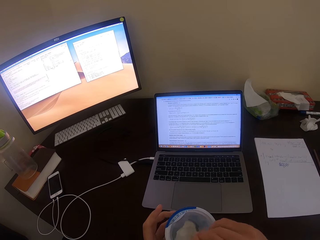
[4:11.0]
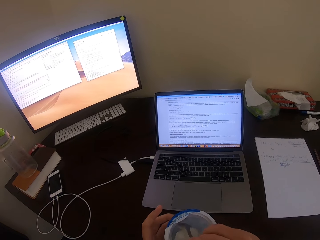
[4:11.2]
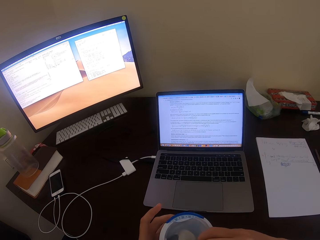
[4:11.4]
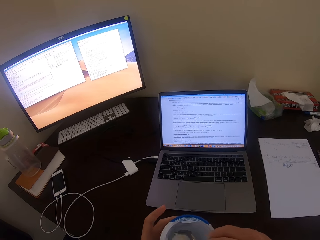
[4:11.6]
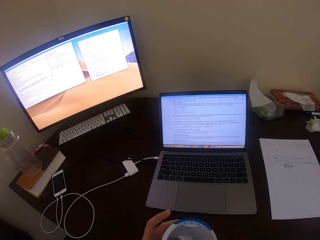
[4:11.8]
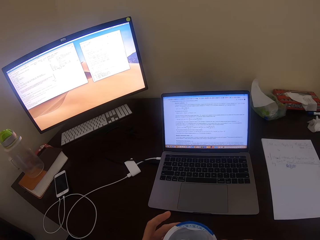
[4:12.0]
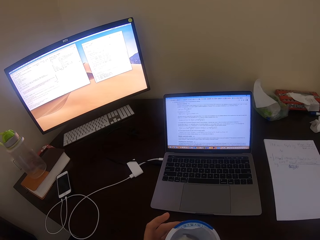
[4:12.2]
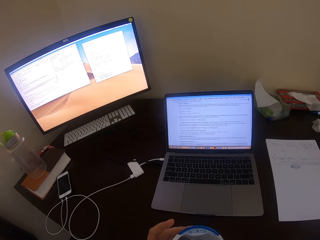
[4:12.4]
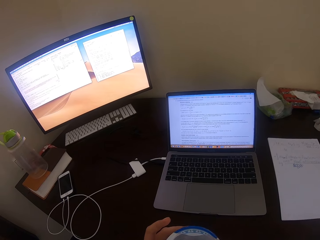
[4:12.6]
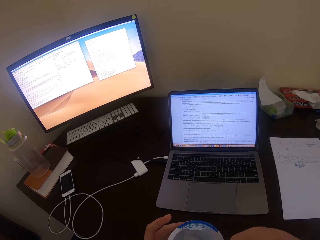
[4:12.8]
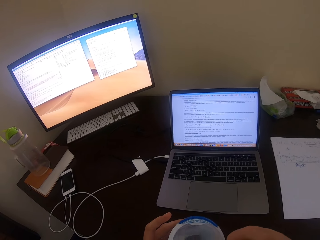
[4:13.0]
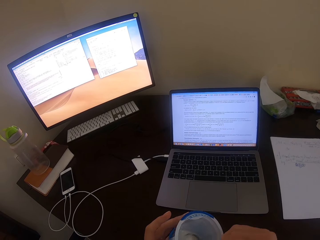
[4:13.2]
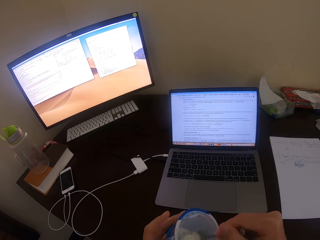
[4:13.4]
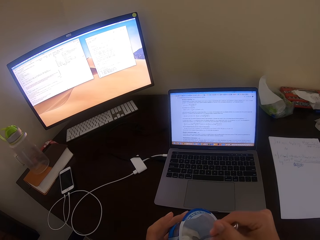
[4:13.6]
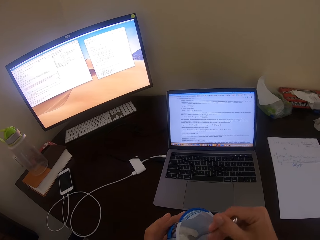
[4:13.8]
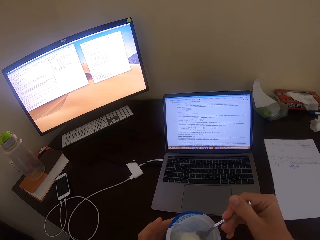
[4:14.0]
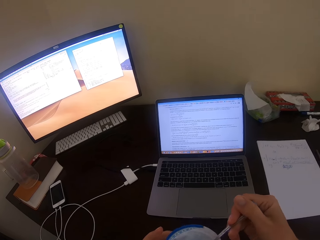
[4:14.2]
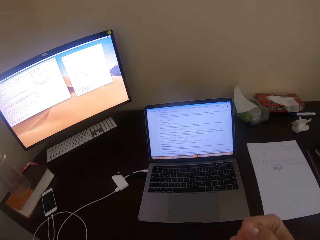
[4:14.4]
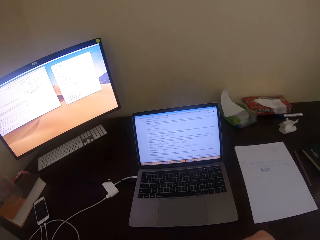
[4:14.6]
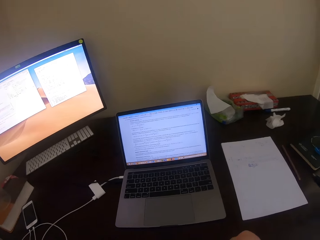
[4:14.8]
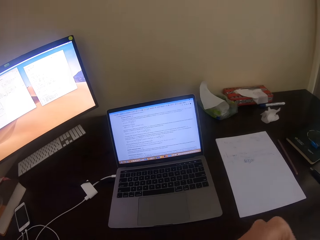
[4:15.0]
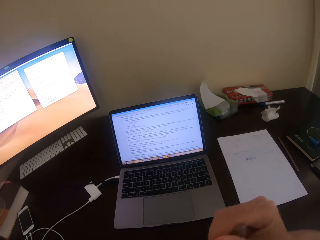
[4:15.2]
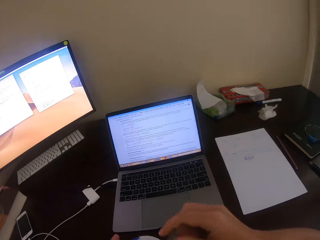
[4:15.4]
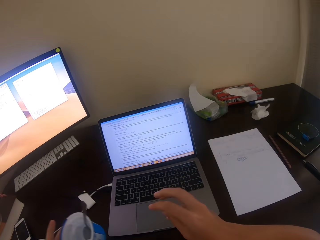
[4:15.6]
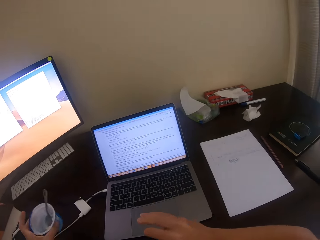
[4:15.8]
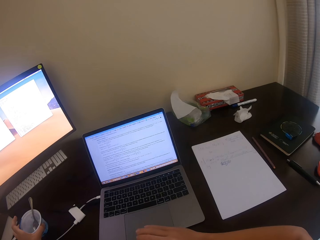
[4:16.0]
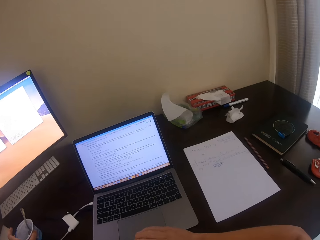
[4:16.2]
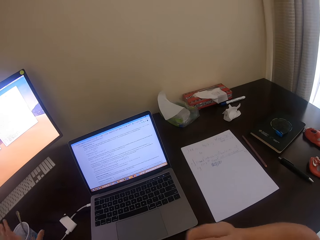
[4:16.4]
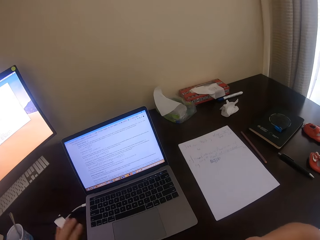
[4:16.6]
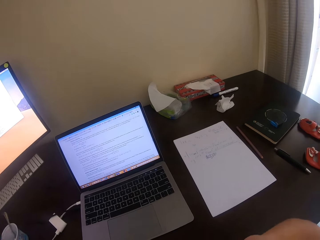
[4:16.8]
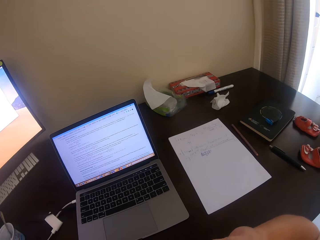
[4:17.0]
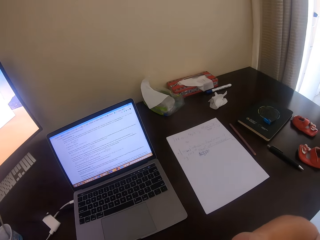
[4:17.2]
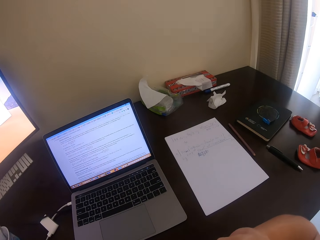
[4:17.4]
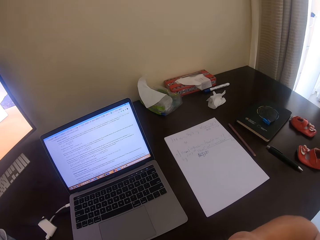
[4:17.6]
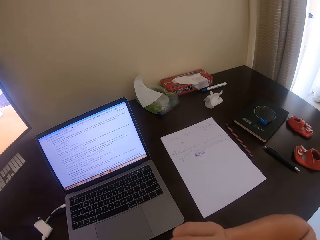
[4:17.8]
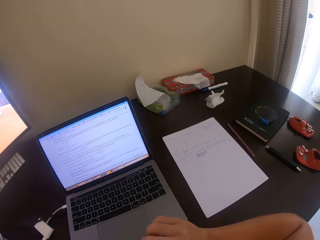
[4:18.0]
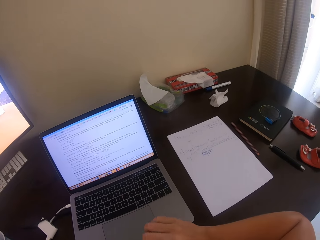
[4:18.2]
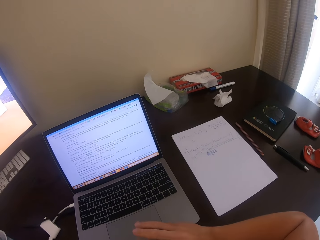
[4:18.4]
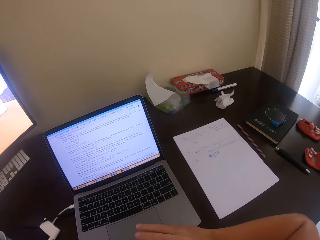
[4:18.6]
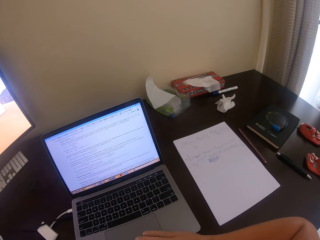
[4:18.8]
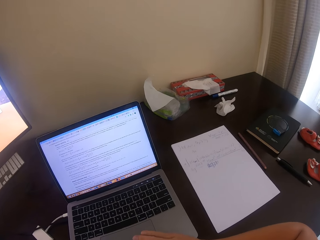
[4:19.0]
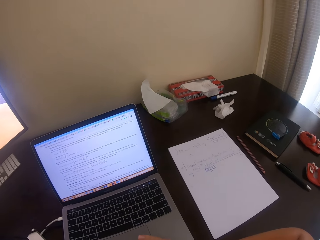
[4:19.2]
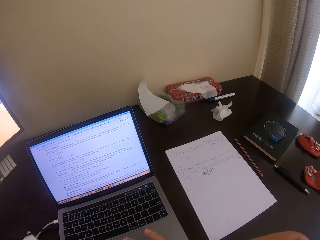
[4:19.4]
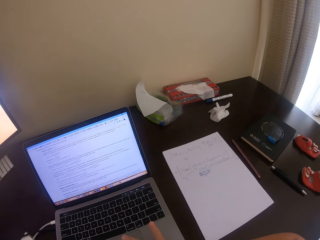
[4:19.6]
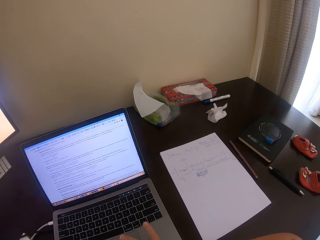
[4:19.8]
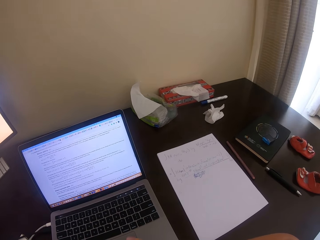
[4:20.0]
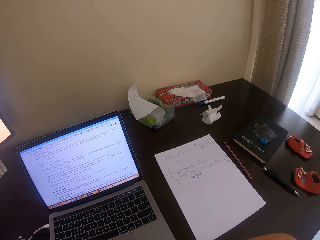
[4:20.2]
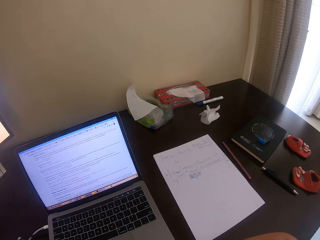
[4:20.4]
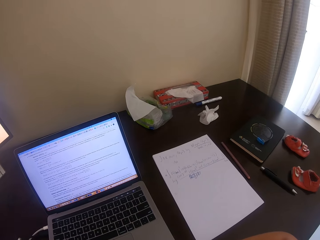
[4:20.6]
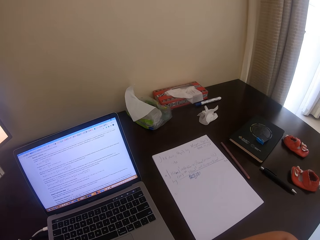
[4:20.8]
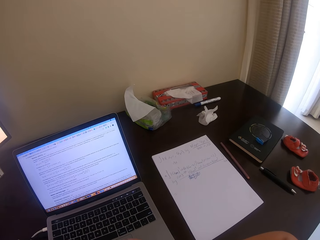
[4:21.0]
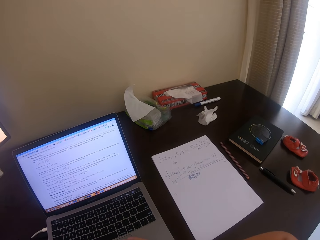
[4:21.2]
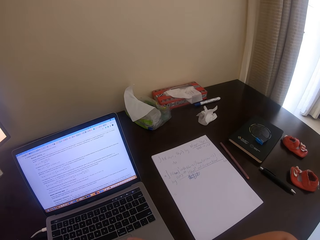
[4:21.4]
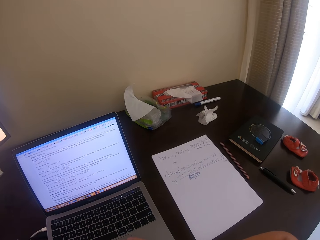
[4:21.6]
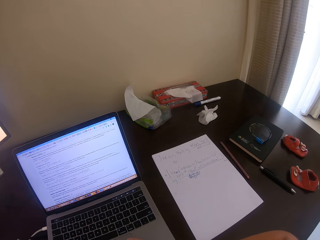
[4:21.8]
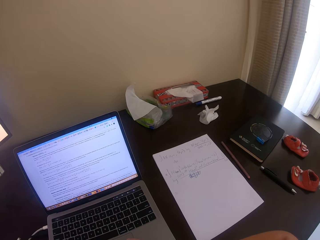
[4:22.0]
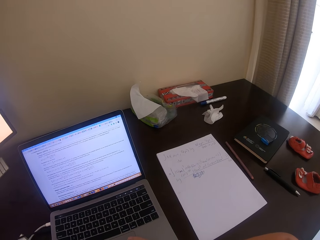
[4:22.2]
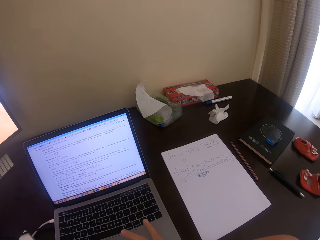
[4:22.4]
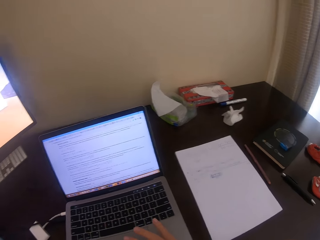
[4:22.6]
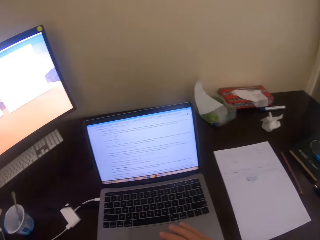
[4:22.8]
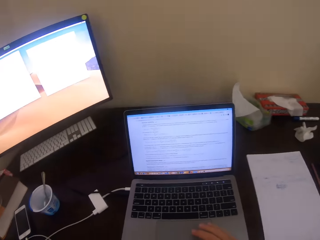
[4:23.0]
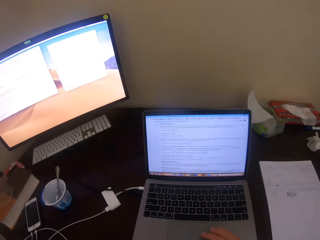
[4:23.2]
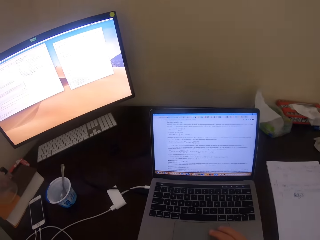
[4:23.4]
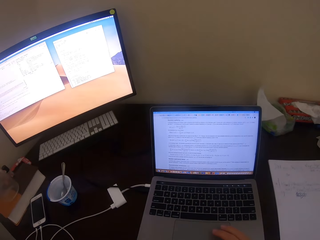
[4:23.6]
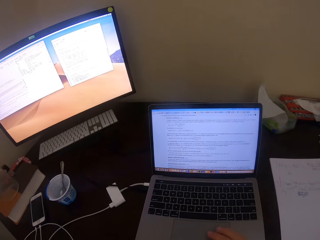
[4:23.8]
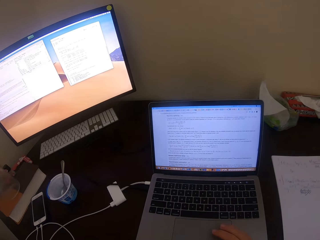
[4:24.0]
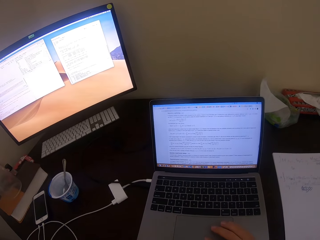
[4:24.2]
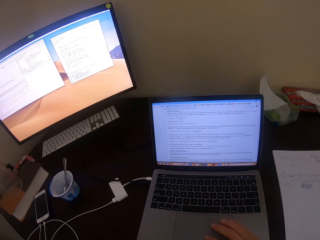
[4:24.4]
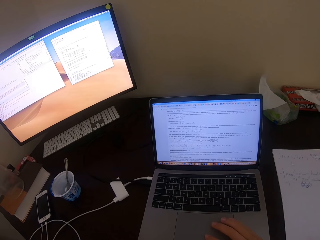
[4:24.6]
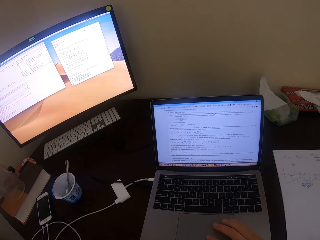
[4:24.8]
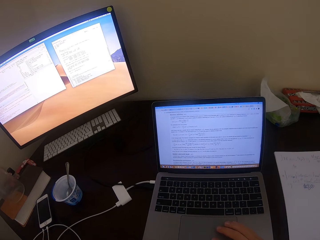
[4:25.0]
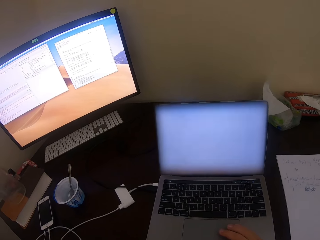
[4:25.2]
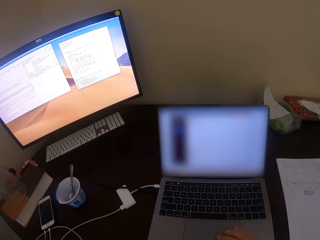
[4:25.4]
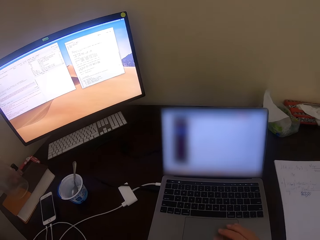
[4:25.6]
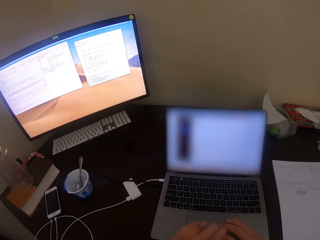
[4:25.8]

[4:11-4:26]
The camera wearer scoops some ice cream. They place the tin of ice cream on the table. They operate the laptop. They look at the monitor.

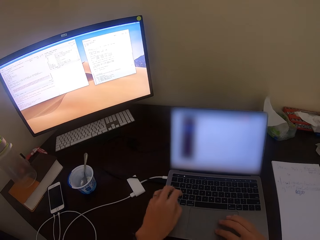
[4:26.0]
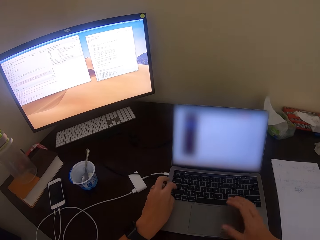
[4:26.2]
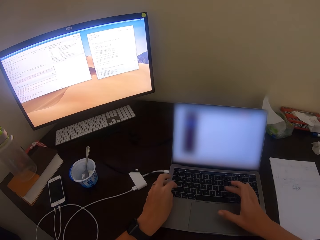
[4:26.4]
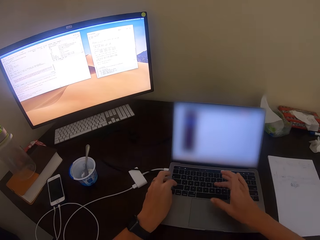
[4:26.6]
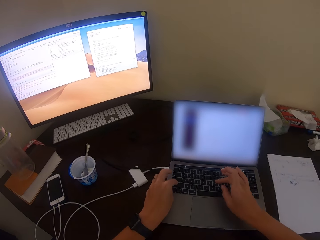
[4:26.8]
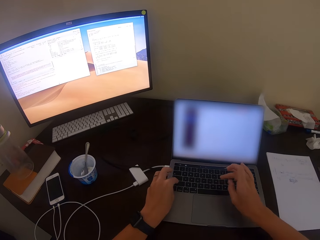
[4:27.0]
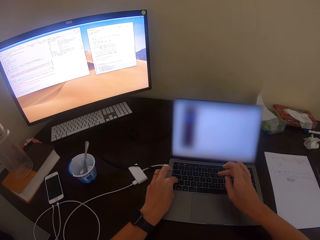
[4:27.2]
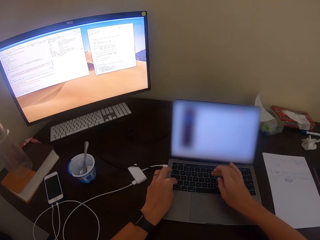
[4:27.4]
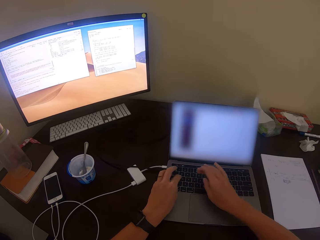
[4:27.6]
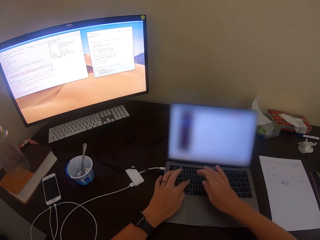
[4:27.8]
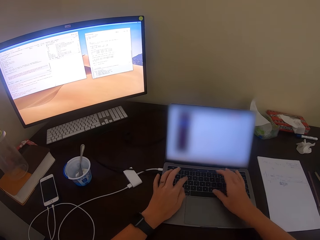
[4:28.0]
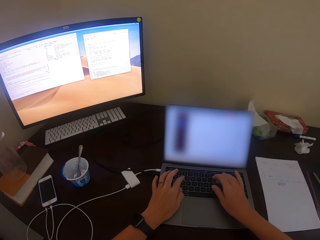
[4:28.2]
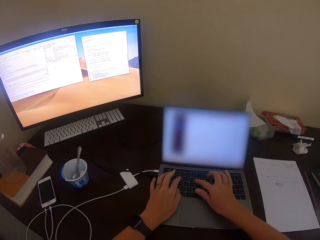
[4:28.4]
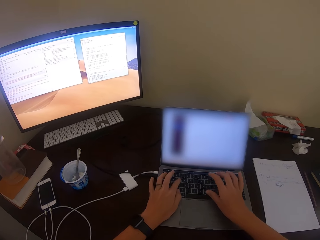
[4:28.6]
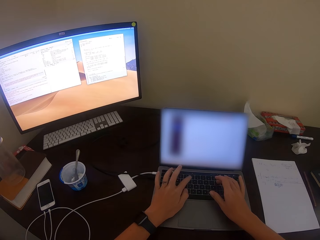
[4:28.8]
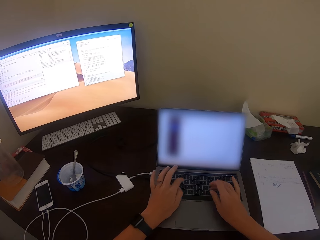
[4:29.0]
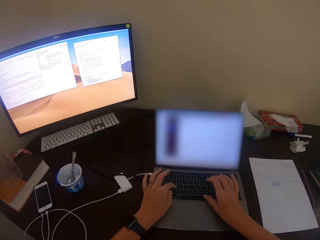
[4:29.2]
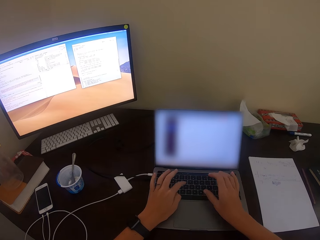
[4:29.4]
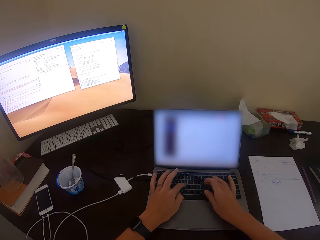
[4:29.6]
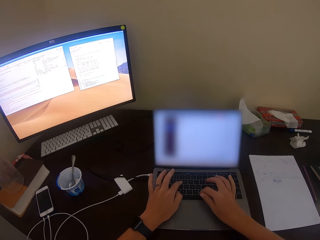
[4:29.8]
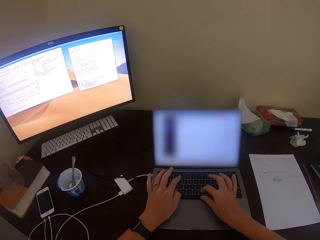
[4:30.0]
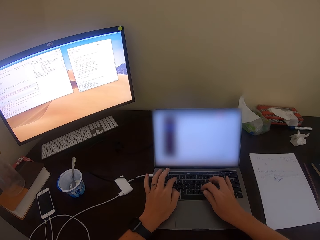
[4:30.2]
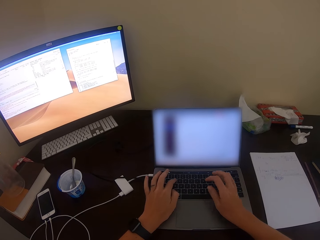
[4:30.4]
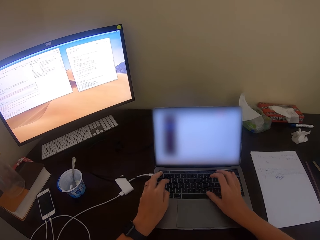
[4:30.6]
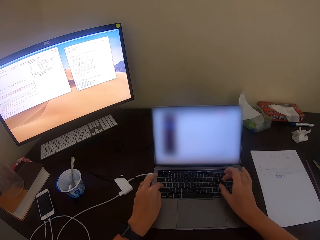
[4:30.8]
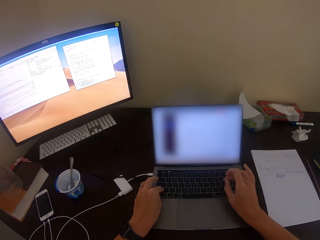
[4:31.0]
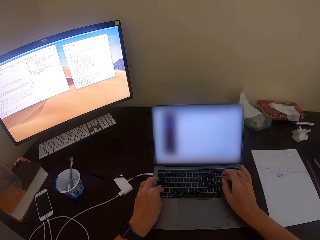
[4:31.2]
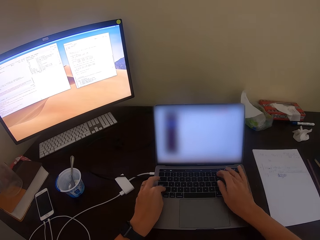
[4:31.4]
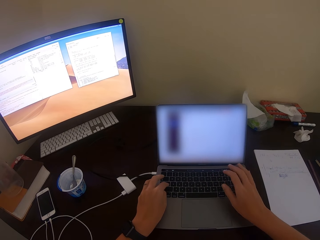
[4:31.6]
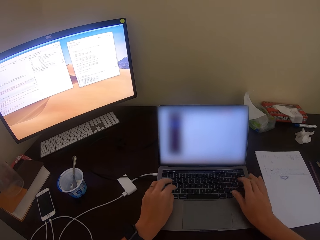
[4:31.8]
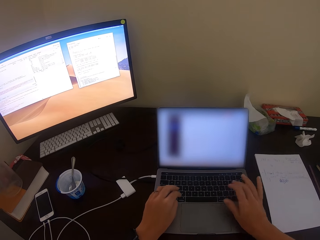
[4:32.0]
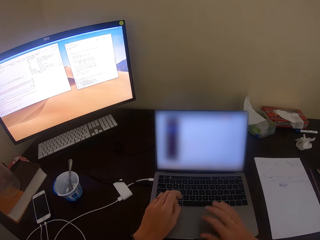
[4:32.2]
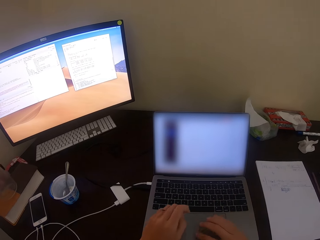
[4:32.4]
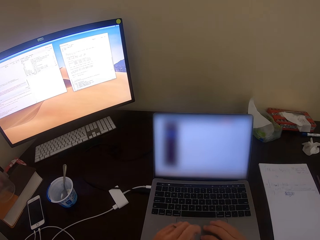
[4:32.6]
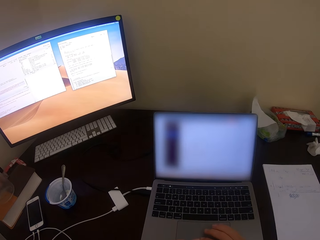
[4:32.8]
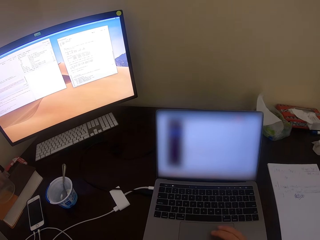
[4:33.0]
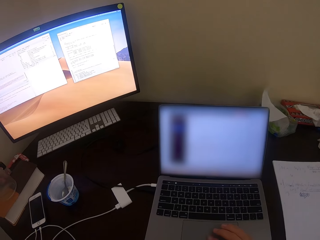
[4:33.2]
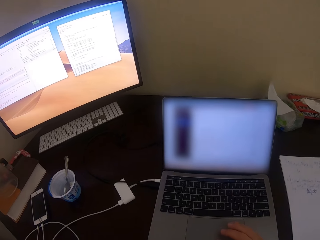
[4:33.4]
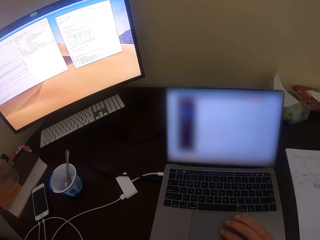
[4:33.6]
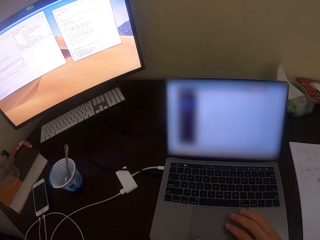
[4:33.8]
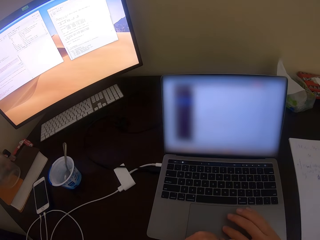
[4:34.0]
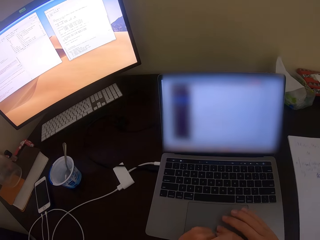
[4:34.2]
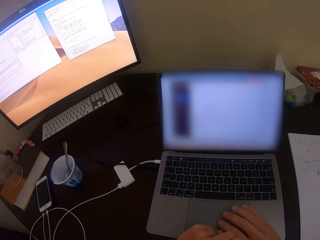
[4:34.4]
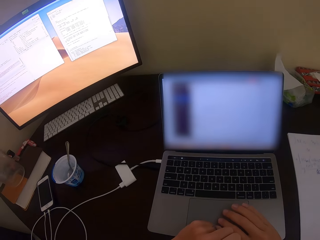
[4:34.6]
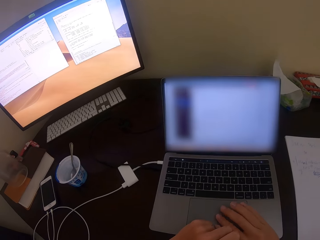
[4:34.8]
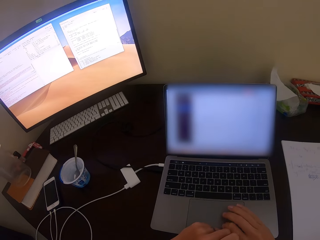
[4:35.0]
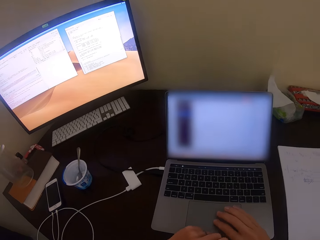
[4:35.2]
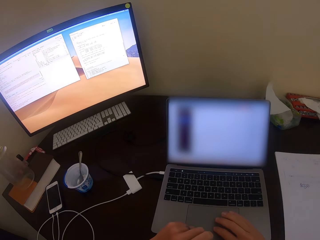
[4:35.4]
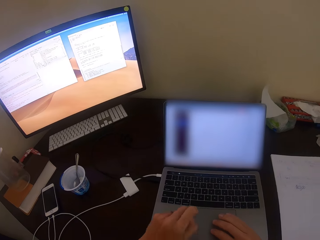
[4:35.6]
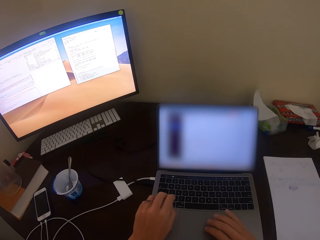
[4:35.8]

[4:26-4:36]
The camera wearer operates the laptop. They type on the laptop keyboard.
